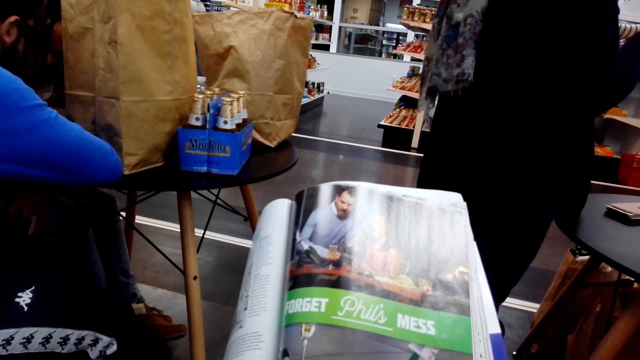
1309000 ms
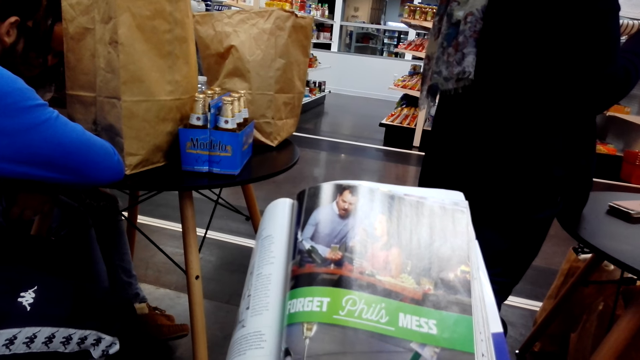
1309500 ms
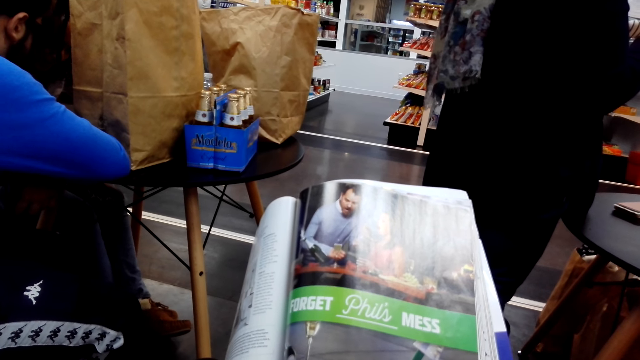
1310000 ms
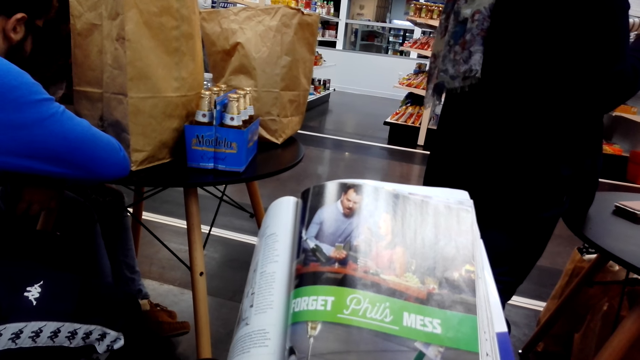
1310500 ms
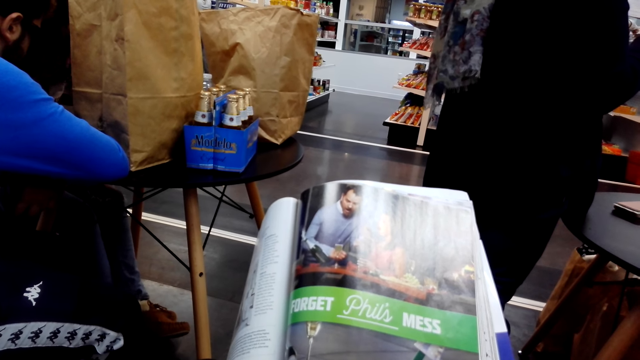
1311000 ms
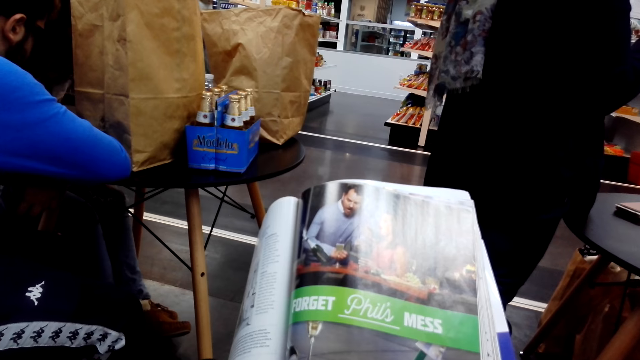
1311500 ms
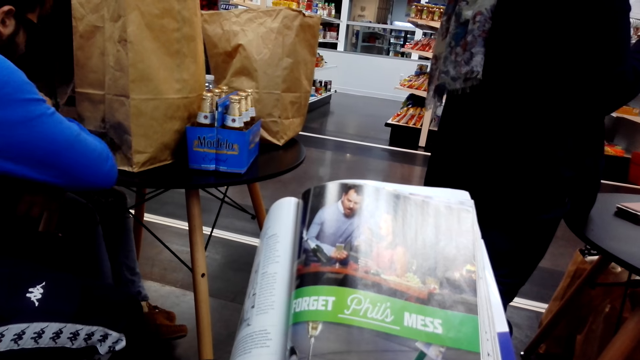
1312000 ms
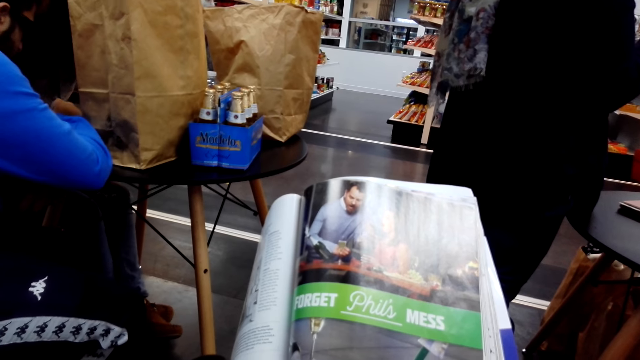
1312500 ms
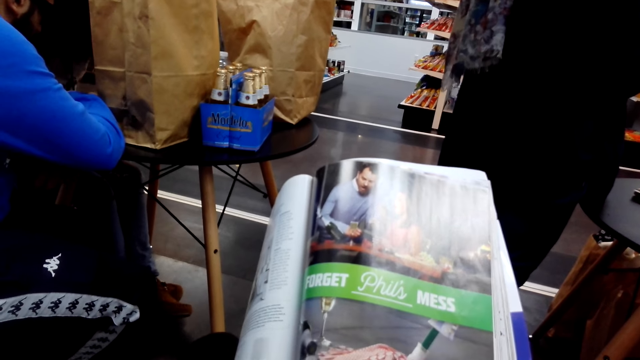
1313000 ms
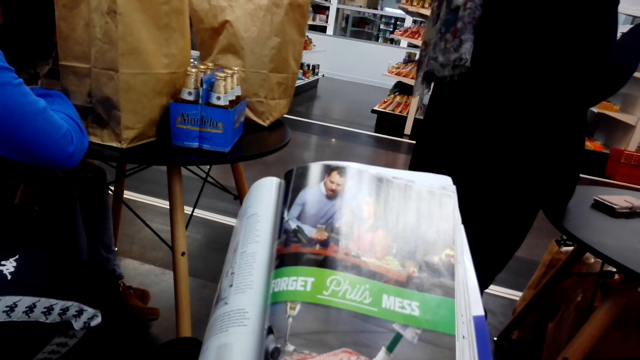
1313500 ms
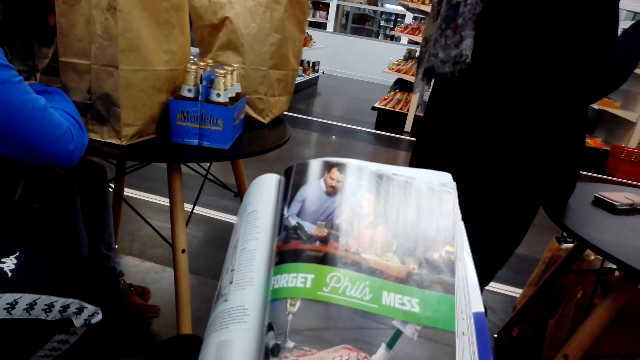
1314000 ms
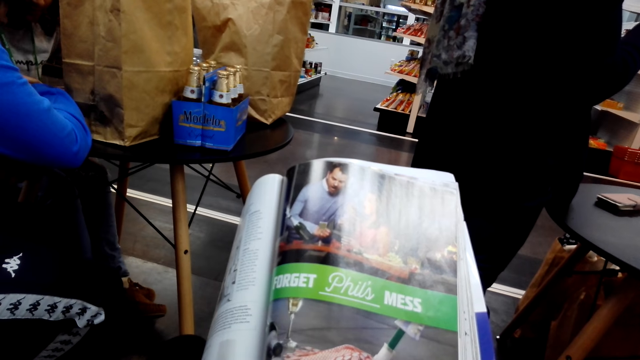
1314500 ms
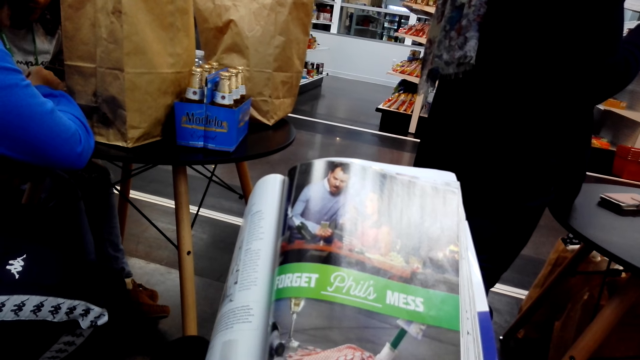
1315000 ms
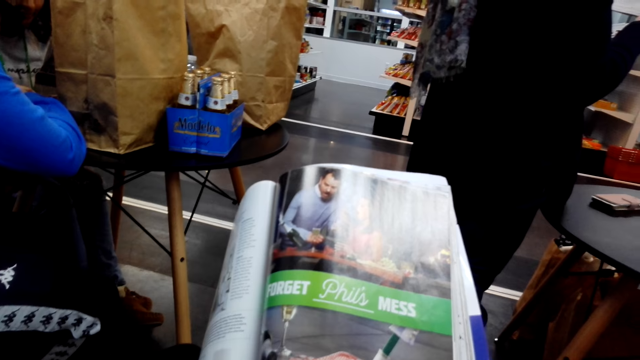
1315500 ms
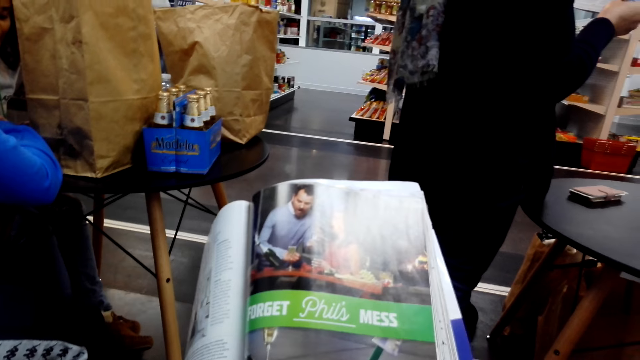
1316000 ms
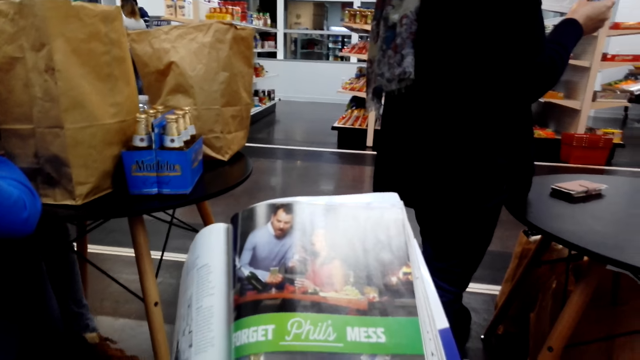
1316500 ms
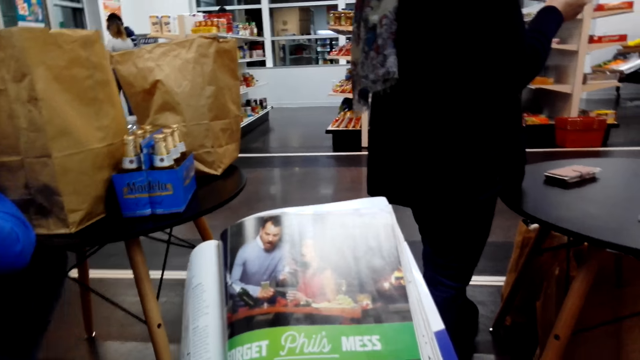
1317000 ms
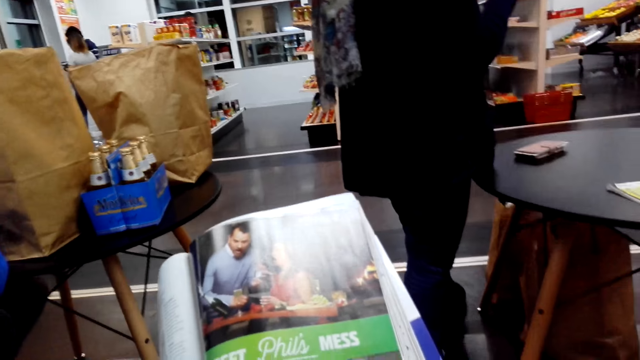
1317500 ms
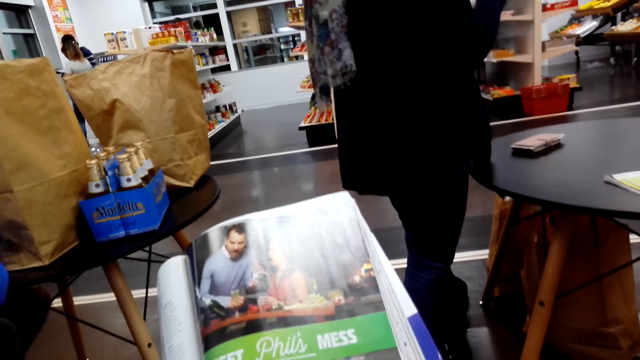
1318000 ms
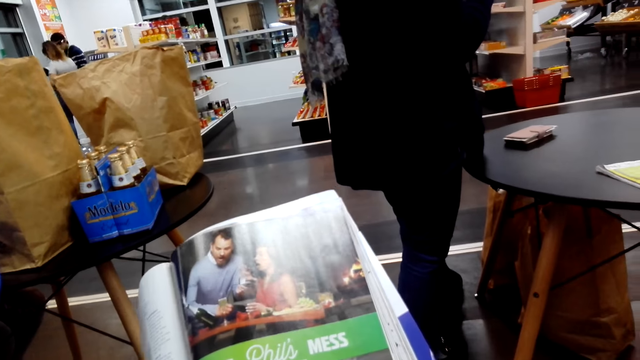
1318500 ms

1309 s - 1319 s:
A woman converses with a man.

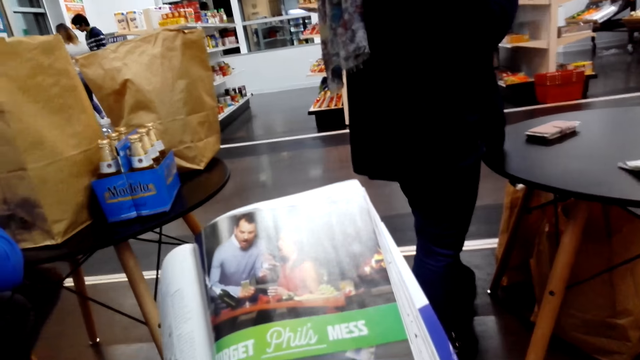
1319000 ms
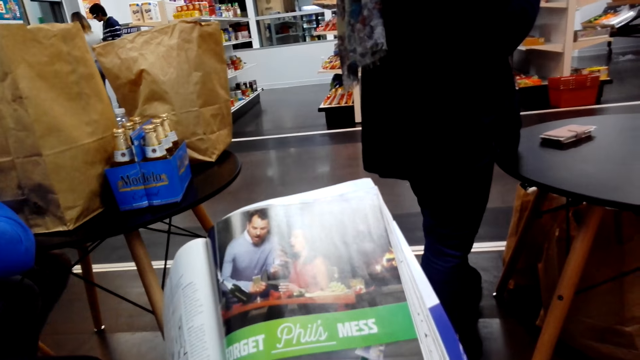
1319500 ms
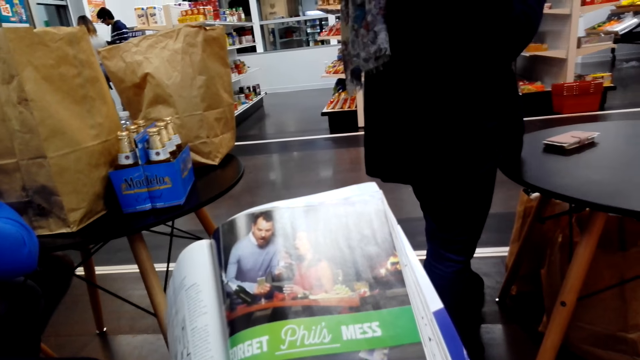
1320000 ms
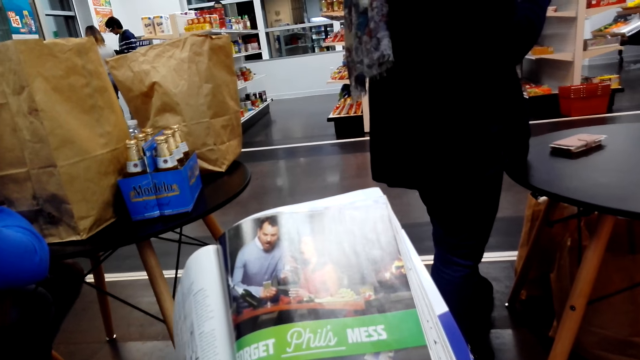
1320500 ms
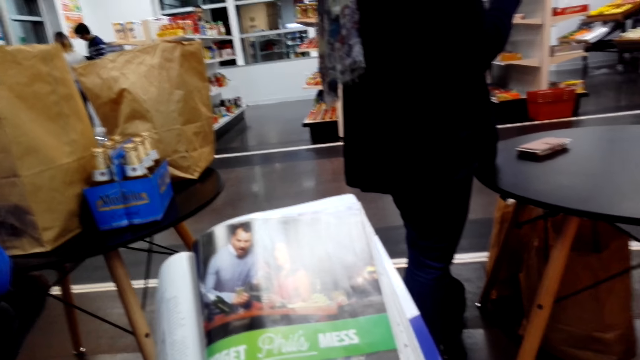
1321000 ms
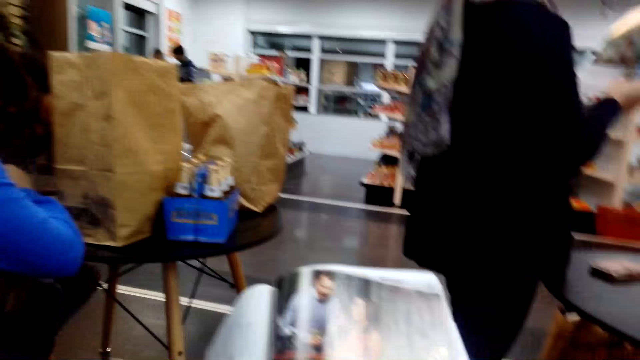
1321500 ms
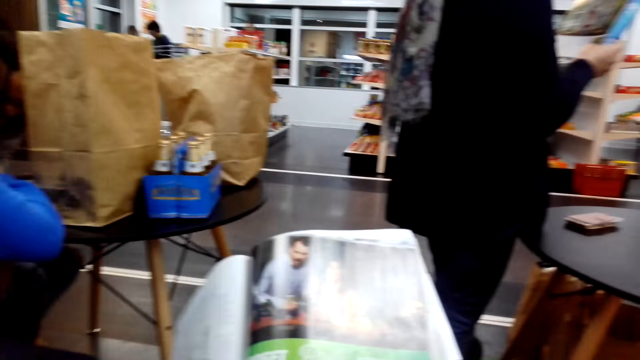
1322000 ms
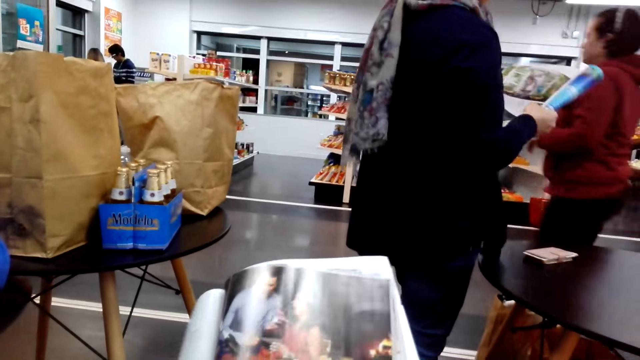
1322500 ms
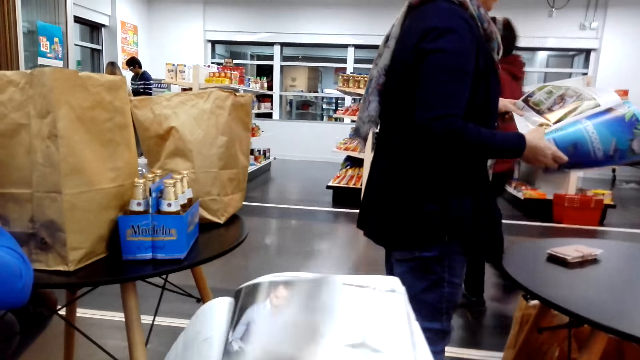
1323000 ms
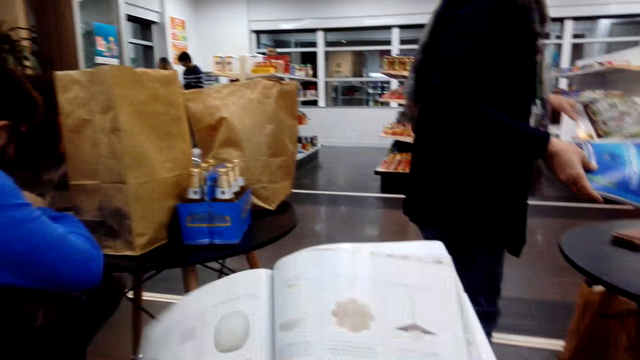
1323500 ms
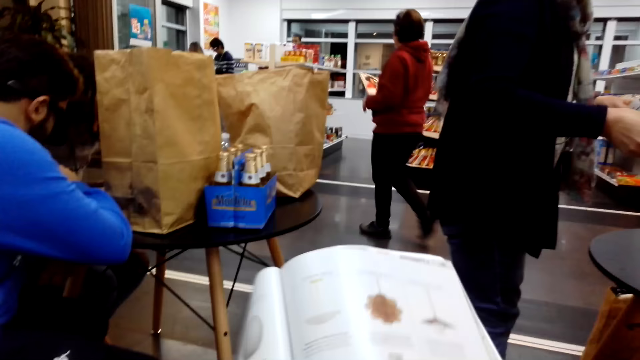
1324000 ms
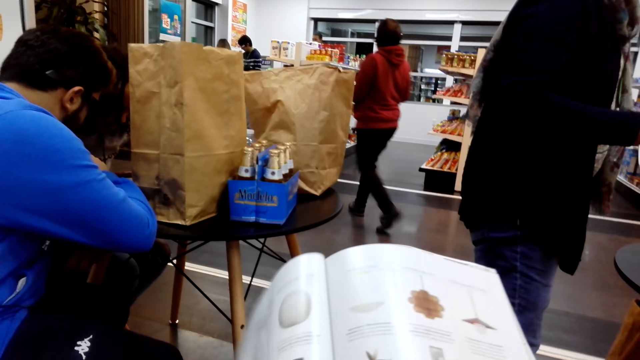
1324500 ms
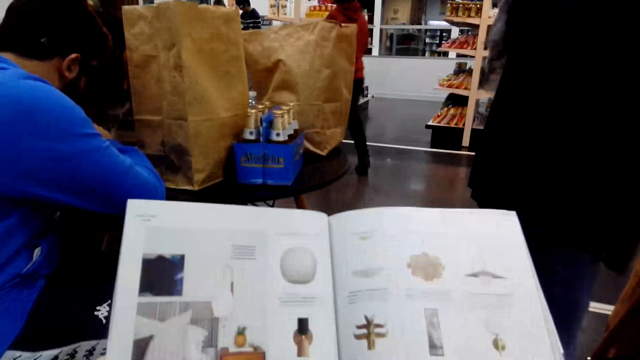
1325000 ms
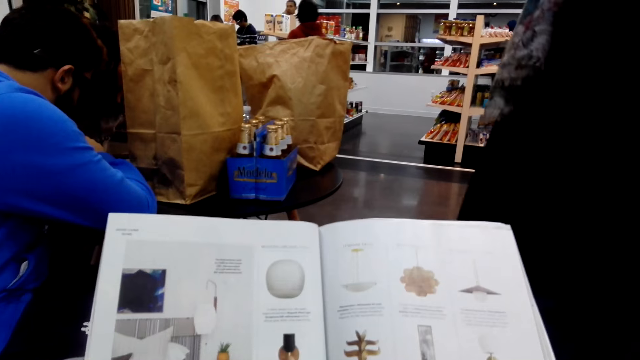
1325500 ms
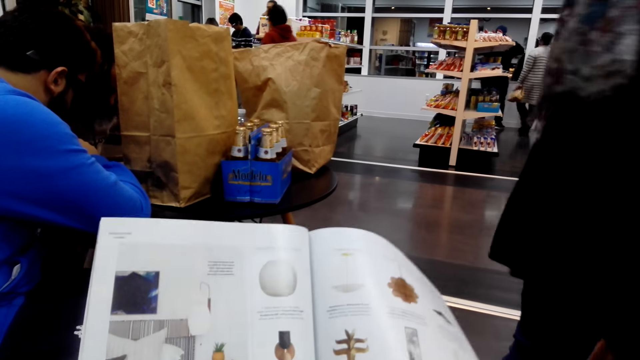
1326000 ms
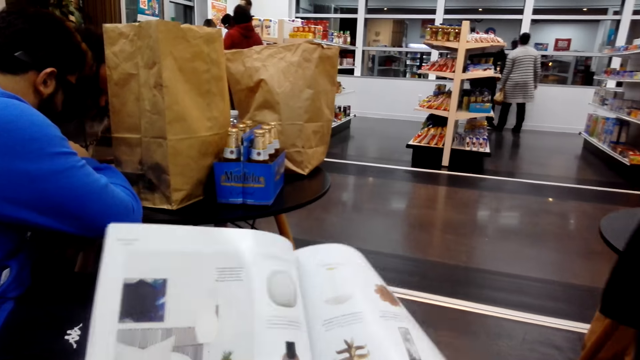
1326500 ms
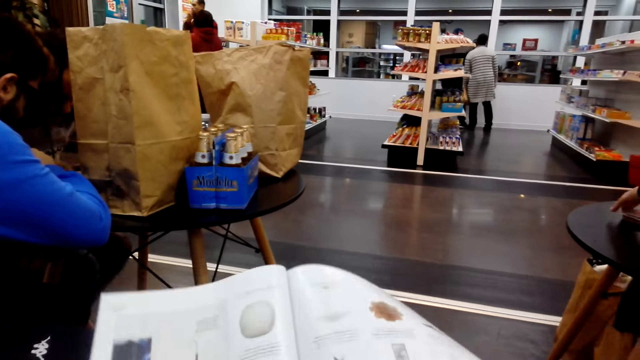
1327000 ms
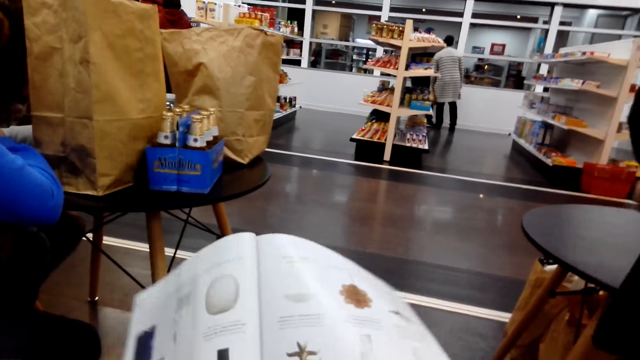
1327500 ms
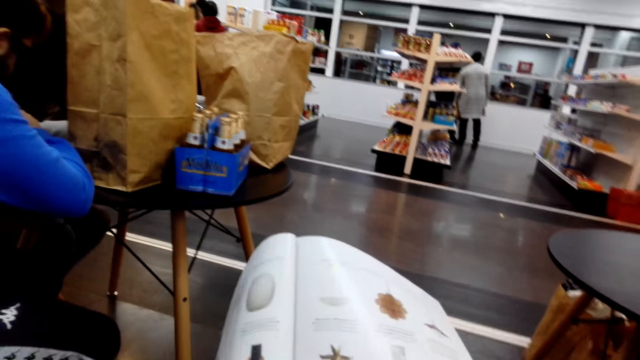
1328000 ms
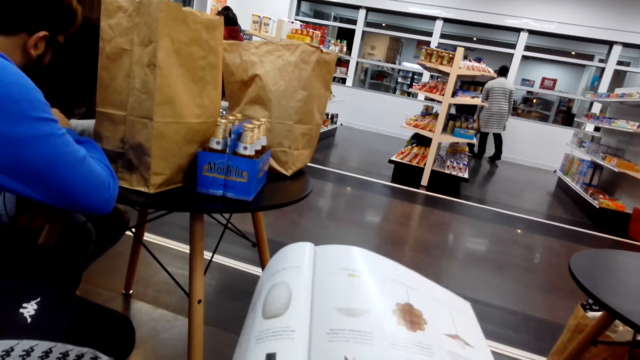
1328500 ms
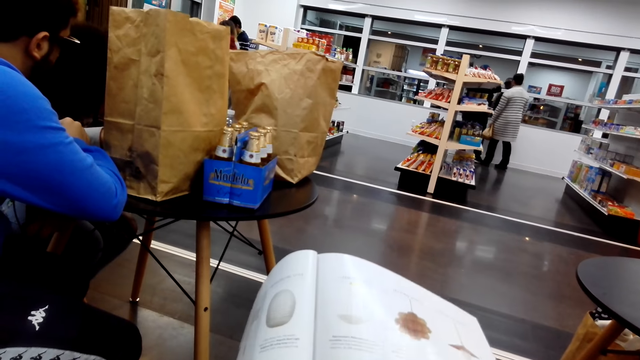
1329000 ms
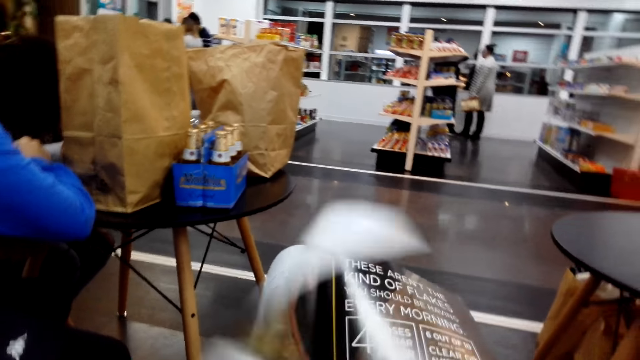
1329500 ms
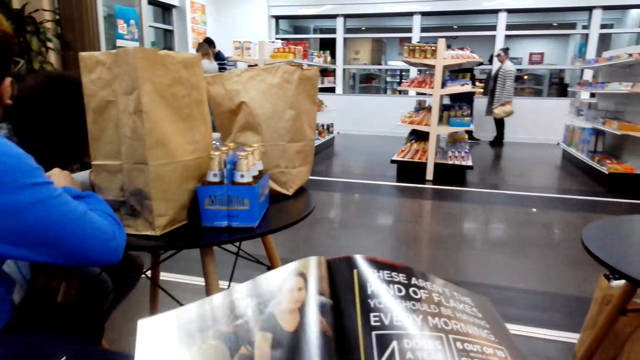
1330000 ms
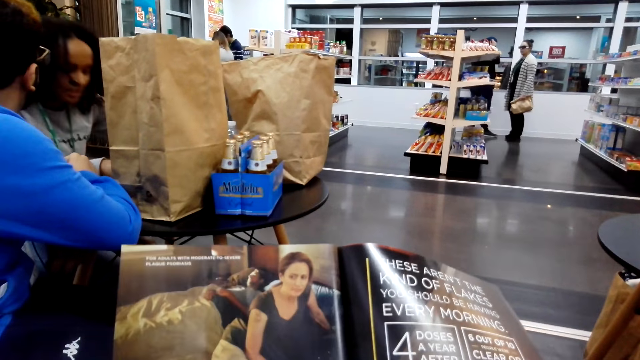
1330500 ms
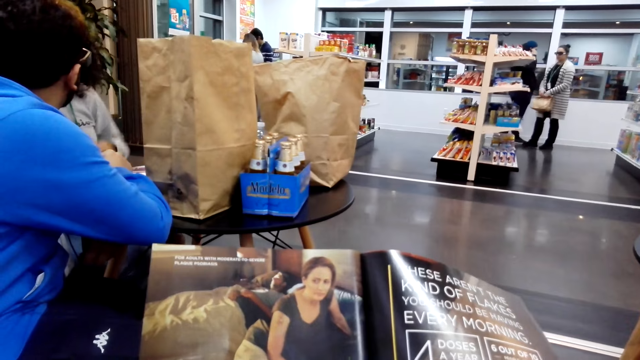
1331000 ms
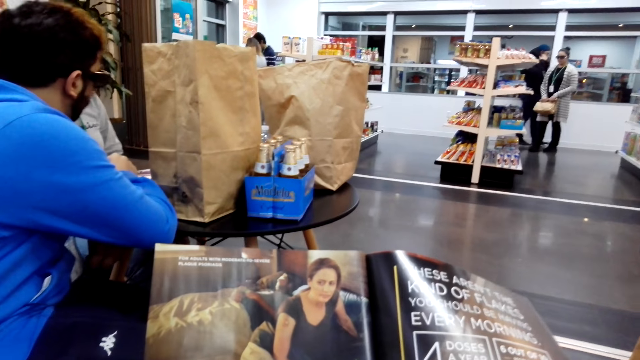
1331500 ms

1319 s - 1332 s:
The camera wearer reads the book. They open a page on the book. A woman walks around. The camera wearer reads the book. They open a page on the book.
